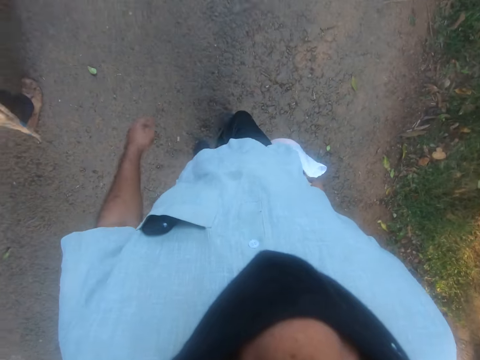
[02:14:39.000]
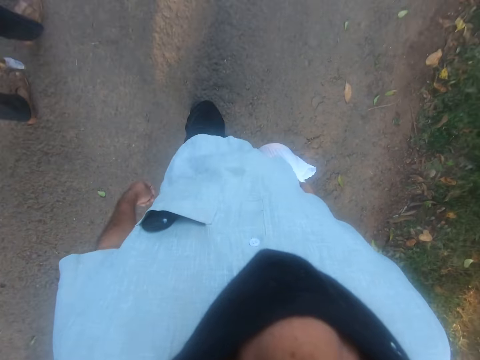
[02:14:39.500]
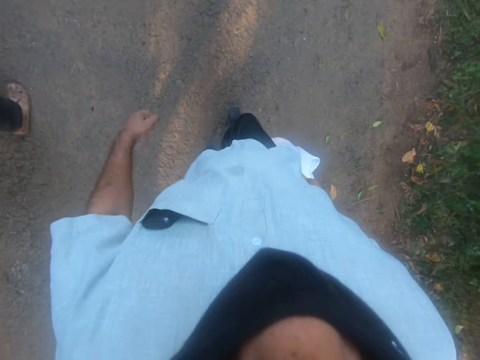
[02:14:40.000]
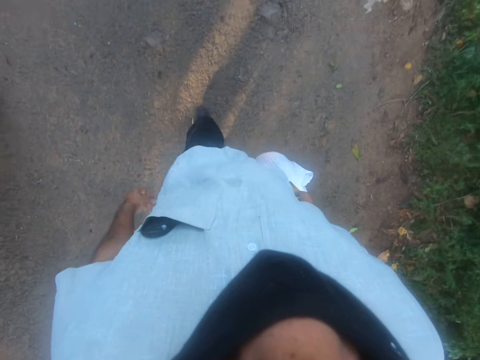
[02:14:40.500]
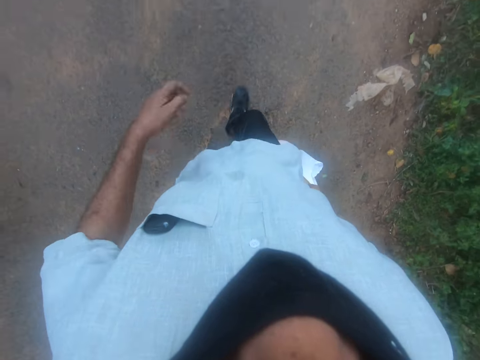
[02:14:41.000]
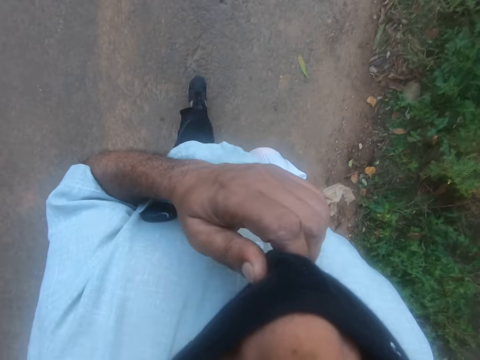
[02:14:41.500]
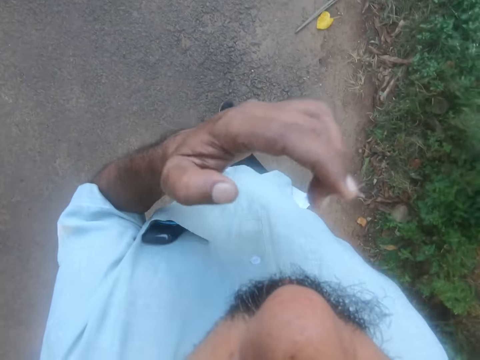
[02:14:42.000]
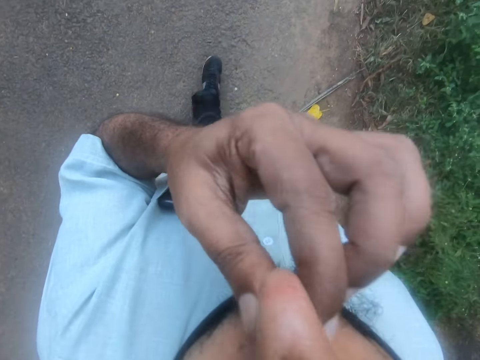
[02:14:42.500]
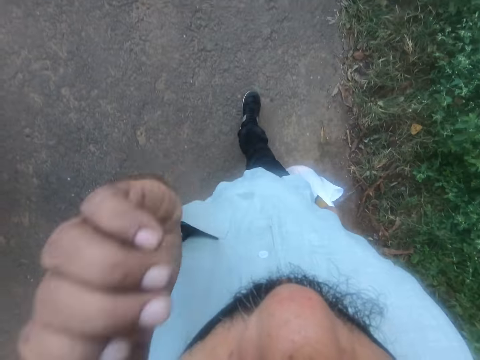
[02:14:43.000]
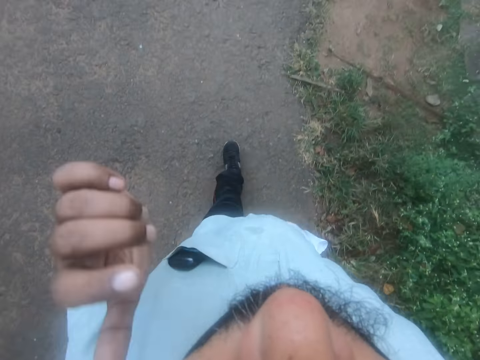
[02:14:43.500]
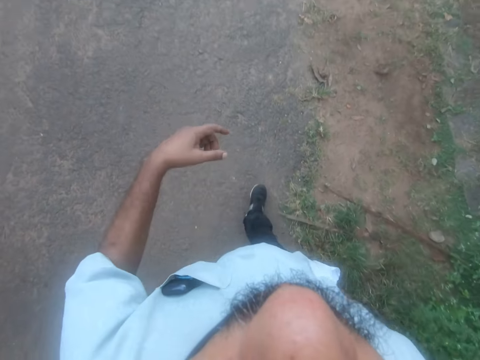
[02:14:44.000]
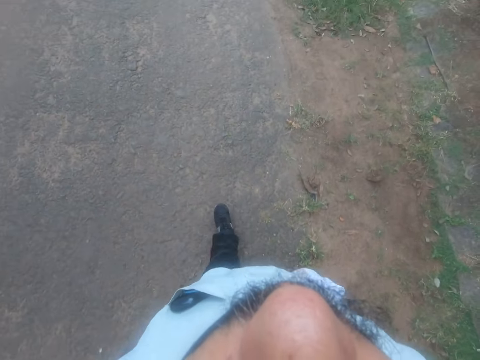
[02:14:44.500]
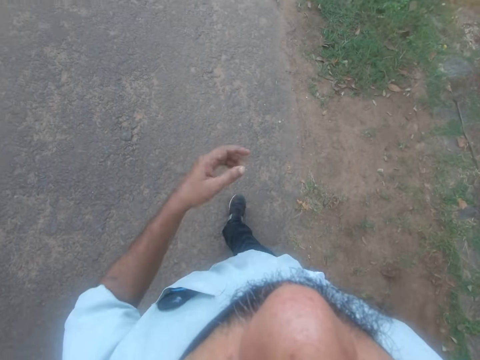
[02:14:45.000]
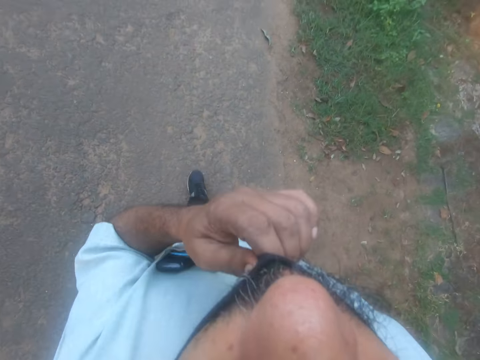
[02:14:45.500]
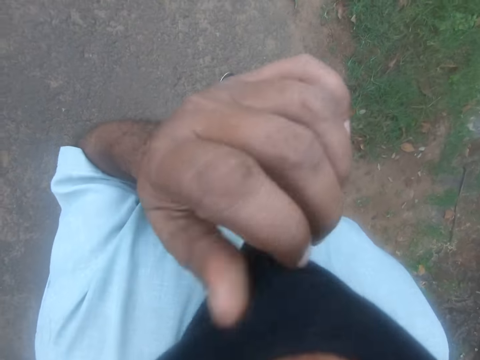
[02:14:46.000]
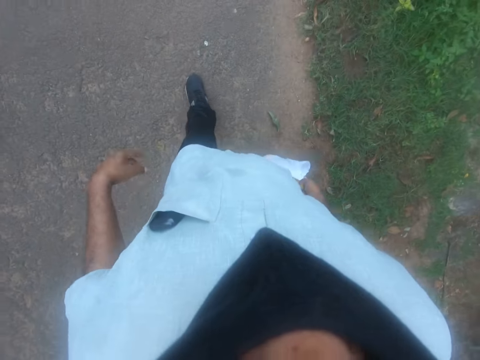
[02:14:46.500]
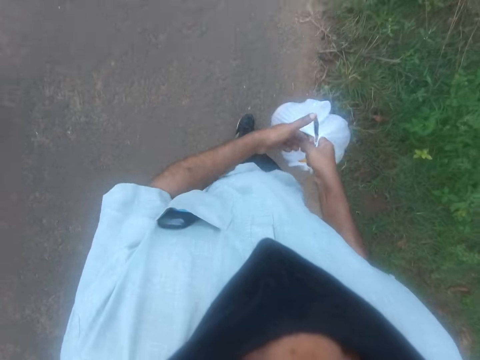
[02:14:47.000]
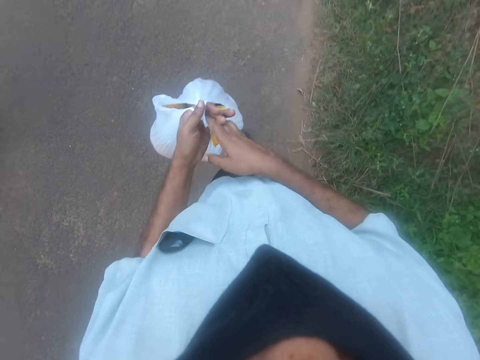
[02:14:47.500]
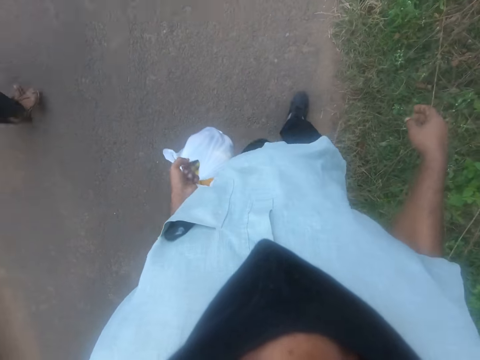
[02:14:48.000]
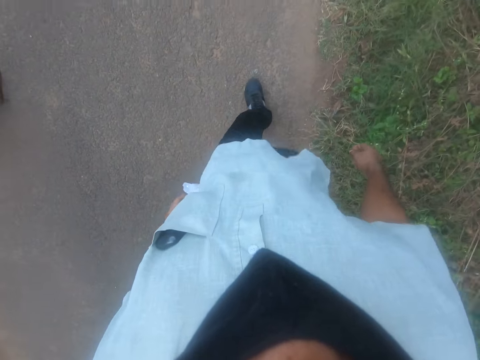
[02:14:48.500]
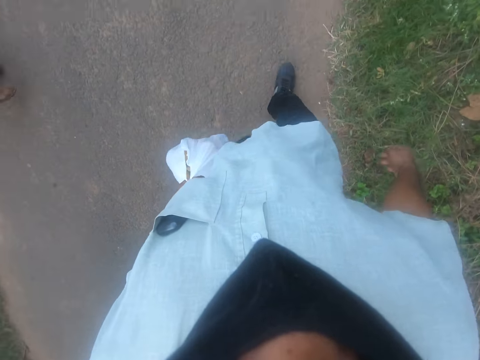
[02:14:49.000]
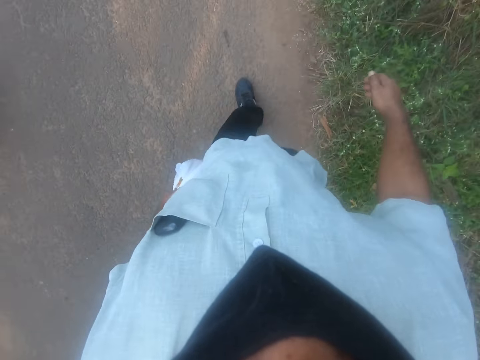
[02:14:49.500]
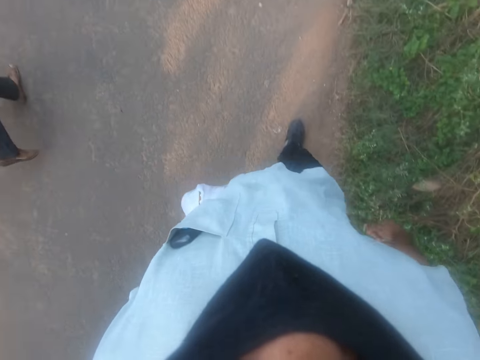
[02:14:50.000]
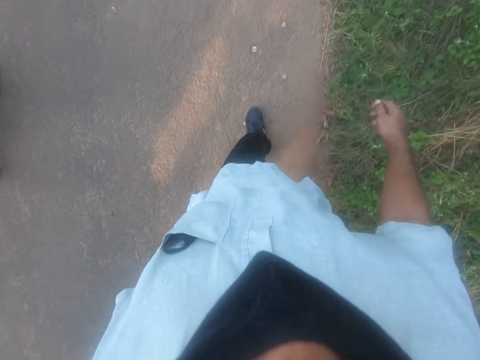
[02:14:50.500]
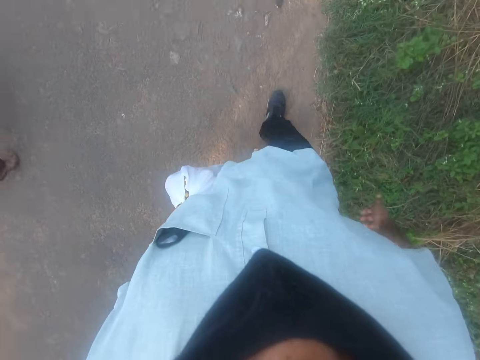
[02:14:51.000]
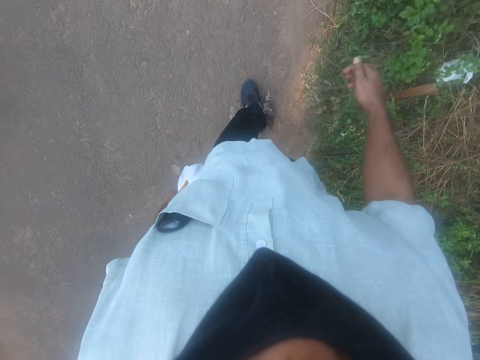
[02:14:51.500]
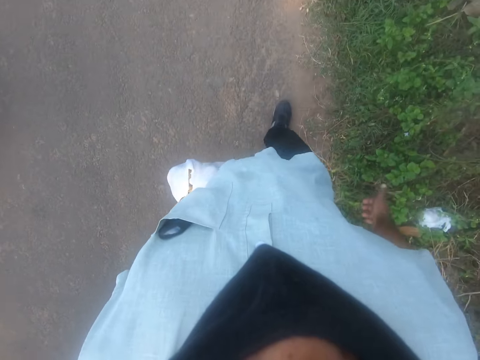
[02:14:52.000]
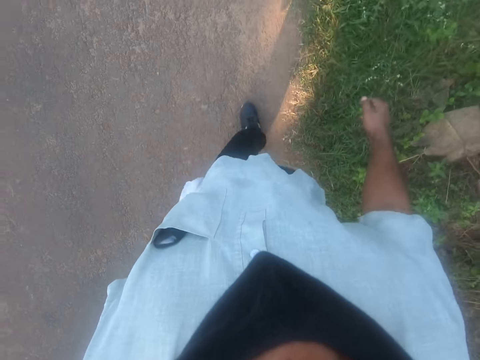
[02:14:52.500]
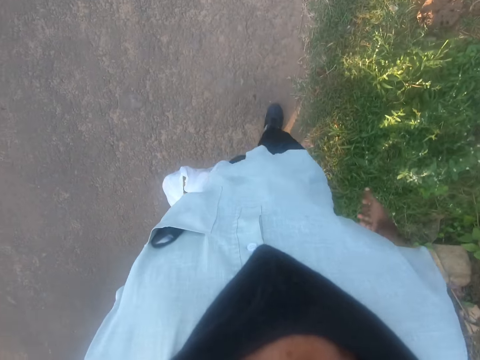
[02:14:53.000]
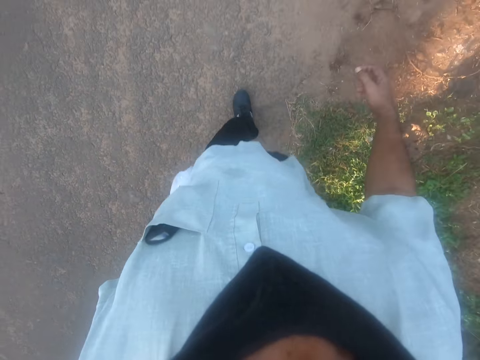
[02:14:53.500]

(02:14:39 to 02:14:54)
The camera wearer pulls the face mask on his chin with his left hand. He removes the face mask with his left hand. He scratches his nose with his left hand. He wipes the nose with his left hand. He walks on the road with a person. He scratches his ear with his left hand. He walks on the road with the person. He repositions his face mask on his chin with his left hand. He covers the nose with the face mask. He walks on the road with the person. He moves the nylon bag in his right hand to his left hand. He walks on the road with the person.

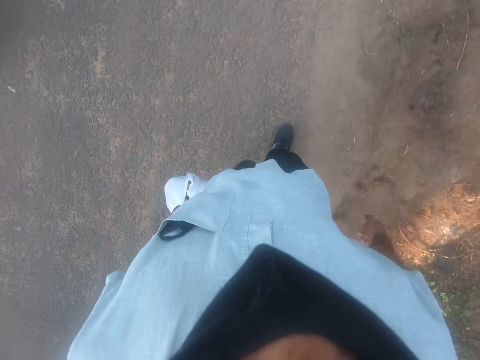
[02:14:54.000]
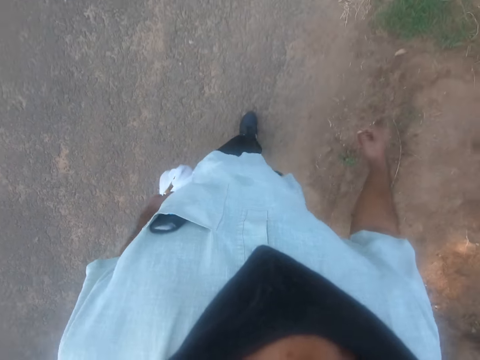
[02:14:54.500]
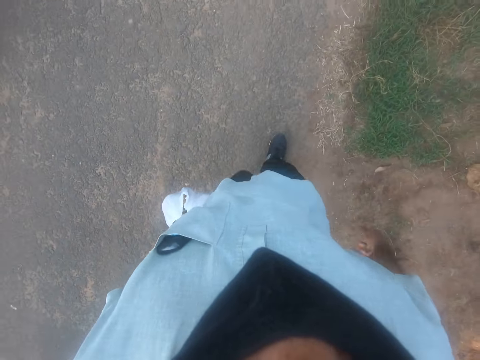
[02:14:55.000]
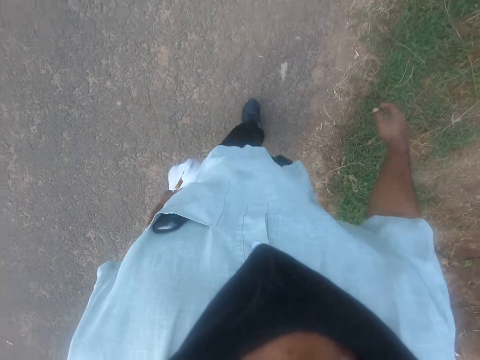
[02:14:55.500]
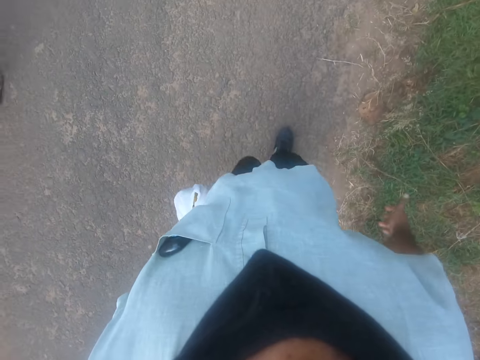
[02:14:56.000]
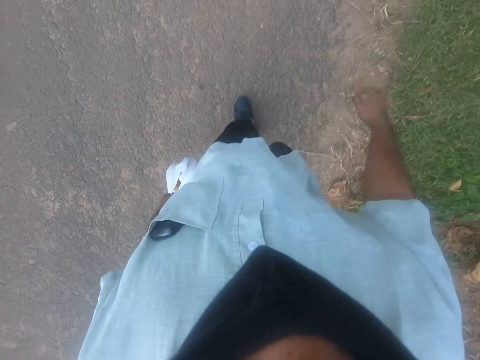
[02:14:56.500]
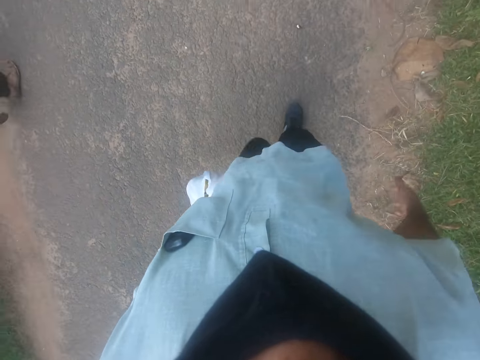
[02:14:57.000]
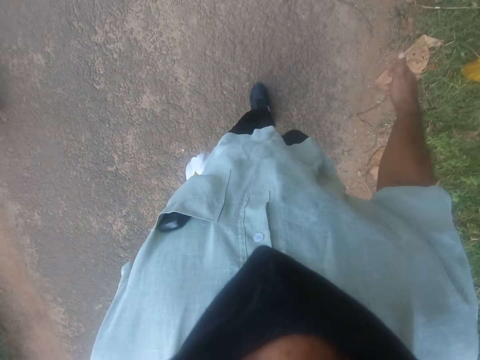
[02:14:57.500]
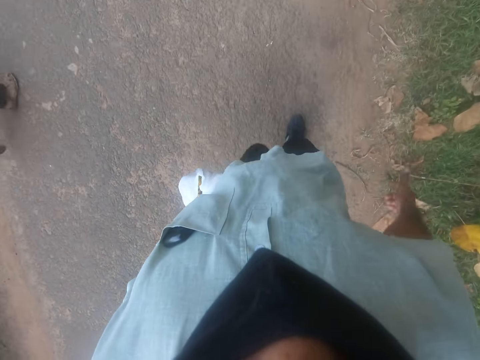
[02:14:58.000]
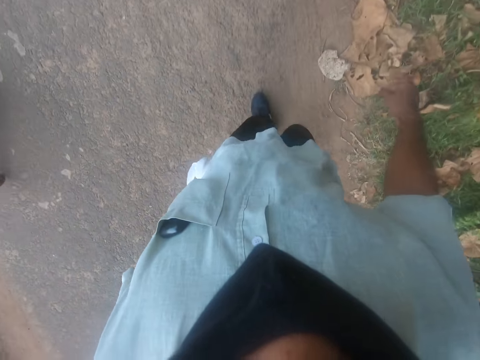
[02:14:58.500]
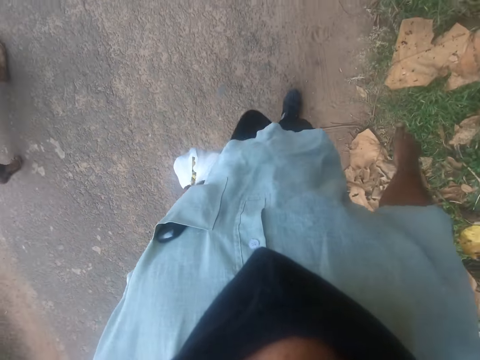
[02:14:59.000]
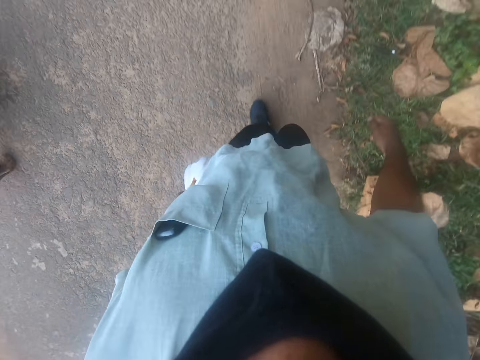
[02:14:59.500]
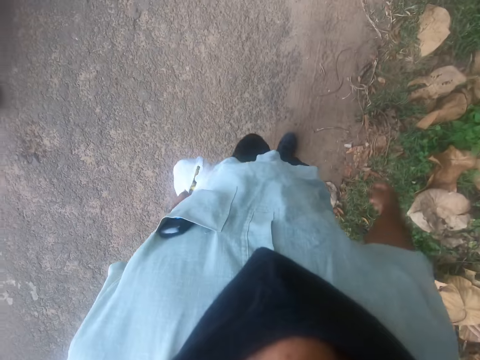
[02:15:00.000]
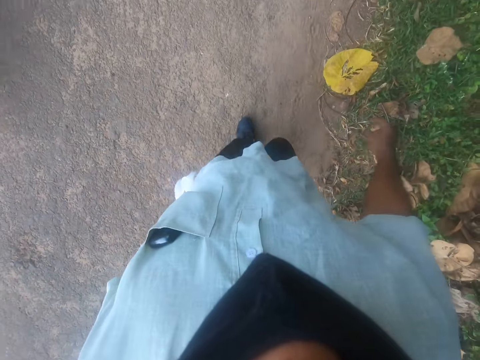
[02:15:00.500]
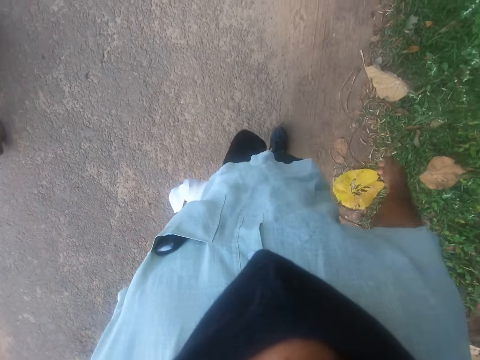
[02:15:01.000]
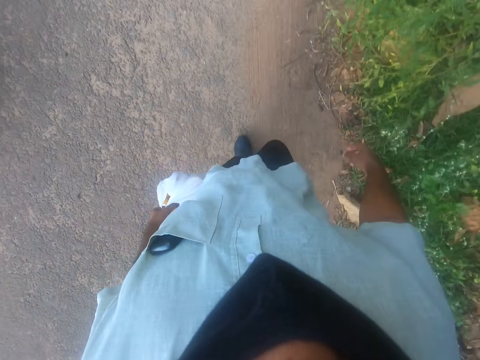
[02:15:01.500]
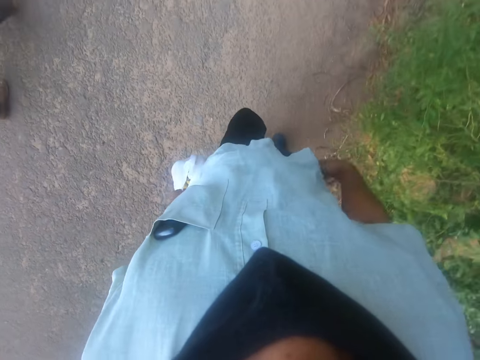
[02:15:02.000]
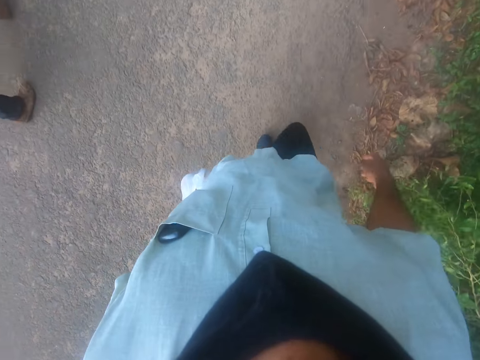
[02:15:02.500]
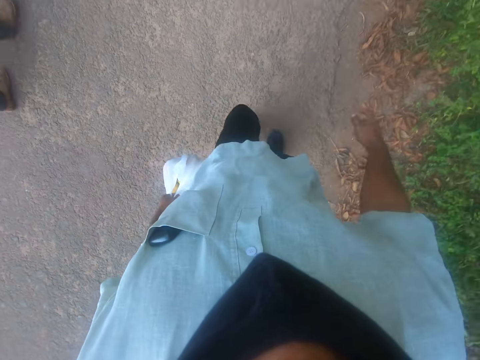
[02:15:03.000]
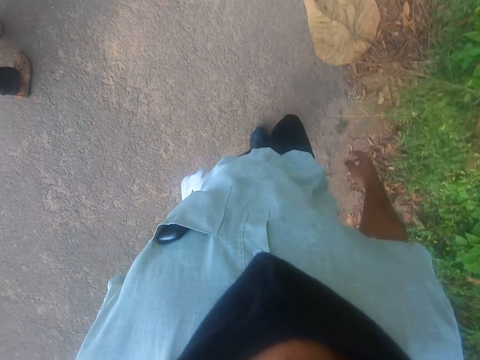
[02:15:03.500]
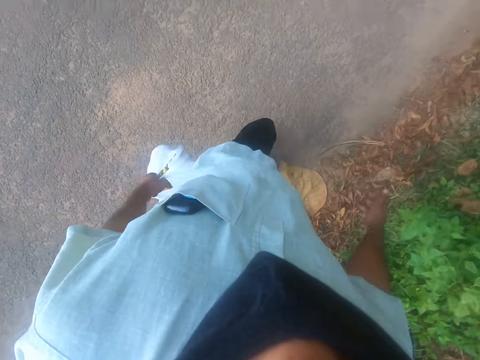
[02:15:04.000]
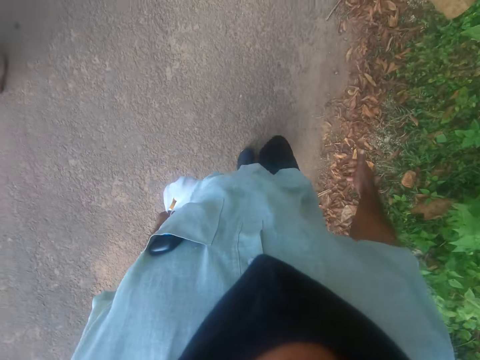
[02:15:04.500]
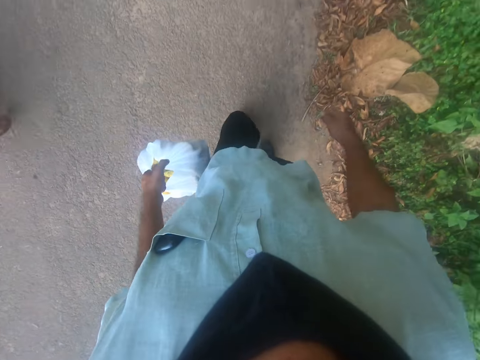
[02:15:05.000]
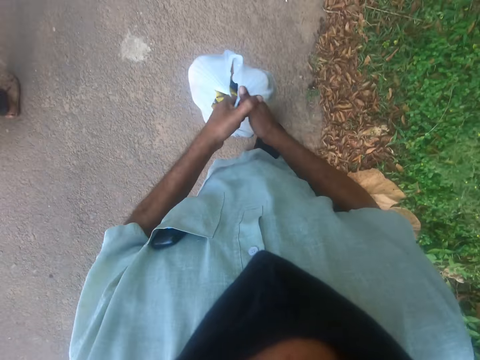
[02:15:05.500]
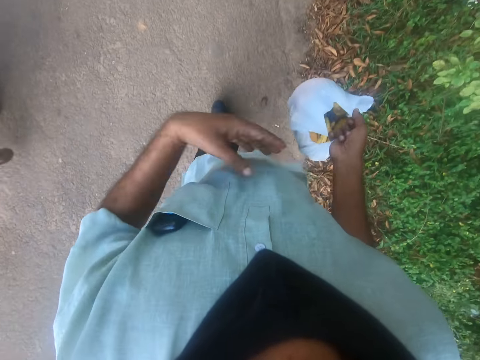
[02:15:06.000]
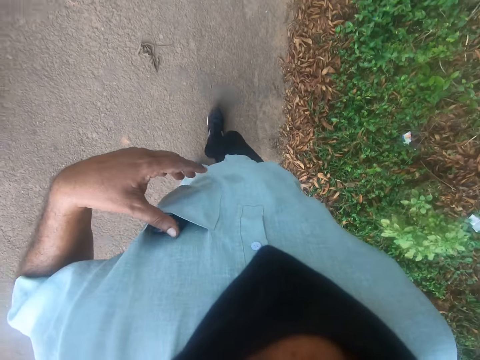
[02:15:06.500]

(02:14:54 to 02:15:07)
The camera wearer moves the nylon bag in his left hand to his right hand. He holds the phone on the shirt pocket with his left hand. He touches the phone in his breast pocket with his left hand. He walks on the road with a person.
